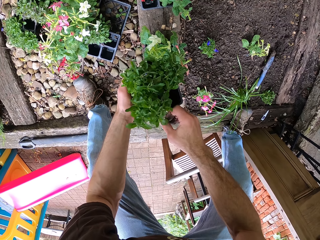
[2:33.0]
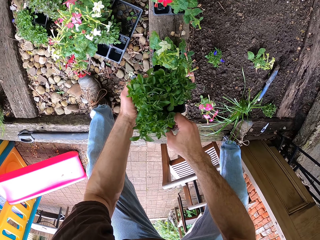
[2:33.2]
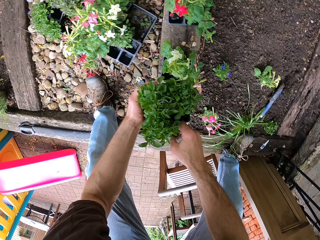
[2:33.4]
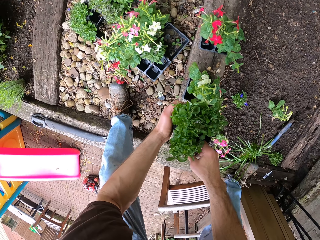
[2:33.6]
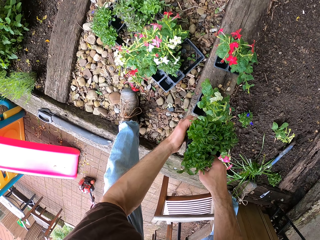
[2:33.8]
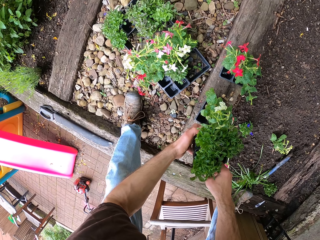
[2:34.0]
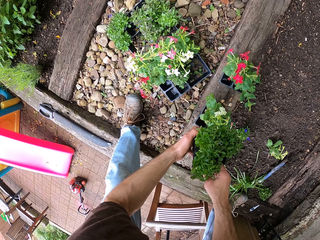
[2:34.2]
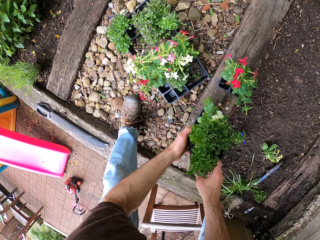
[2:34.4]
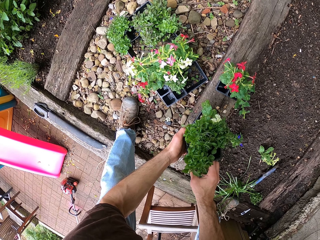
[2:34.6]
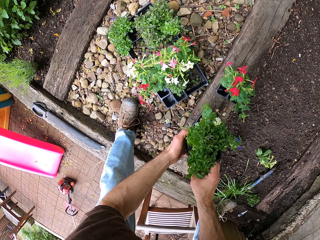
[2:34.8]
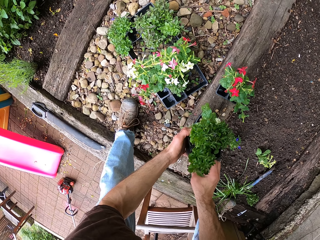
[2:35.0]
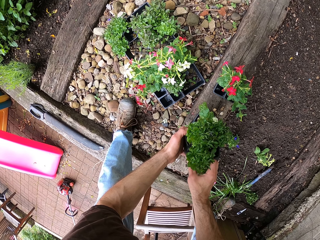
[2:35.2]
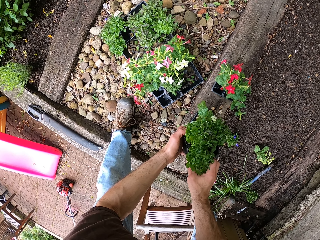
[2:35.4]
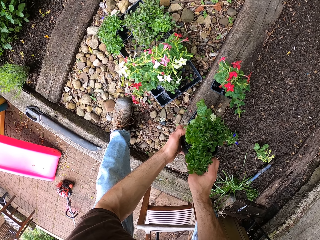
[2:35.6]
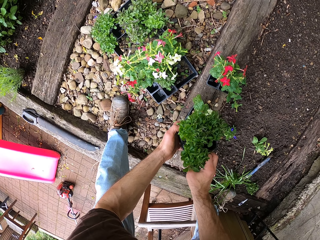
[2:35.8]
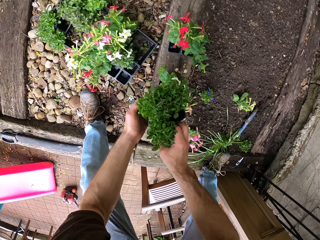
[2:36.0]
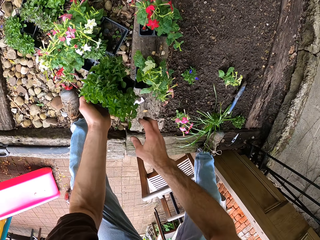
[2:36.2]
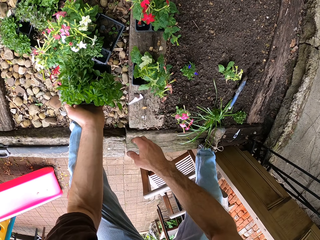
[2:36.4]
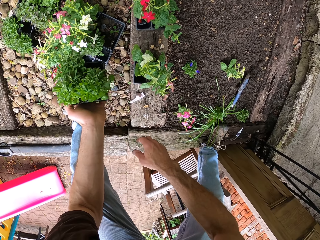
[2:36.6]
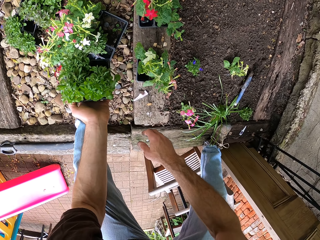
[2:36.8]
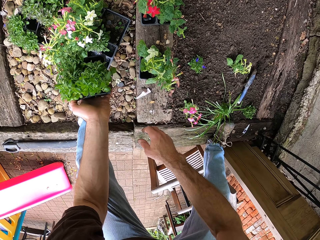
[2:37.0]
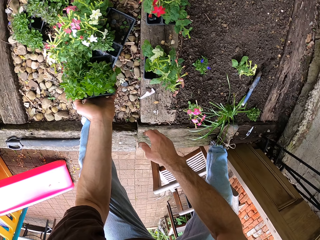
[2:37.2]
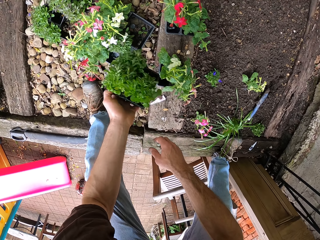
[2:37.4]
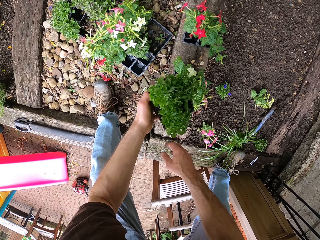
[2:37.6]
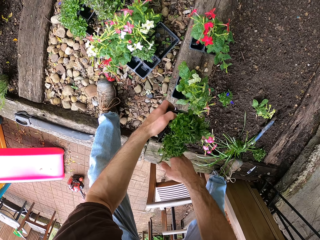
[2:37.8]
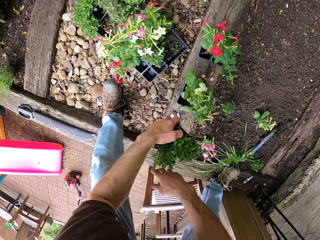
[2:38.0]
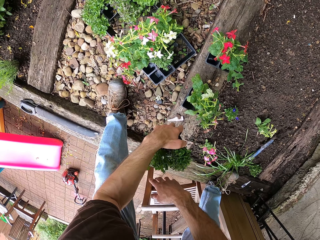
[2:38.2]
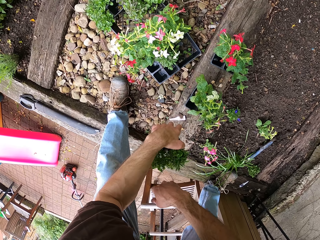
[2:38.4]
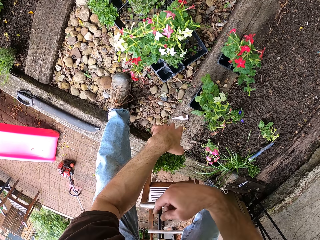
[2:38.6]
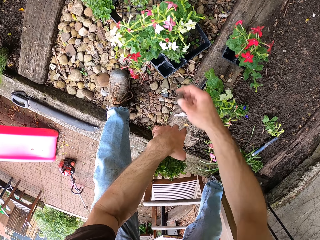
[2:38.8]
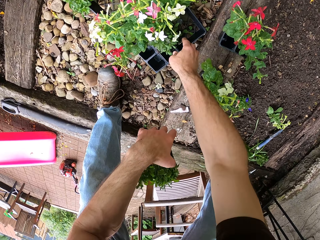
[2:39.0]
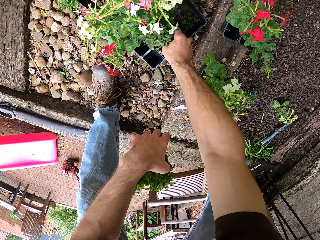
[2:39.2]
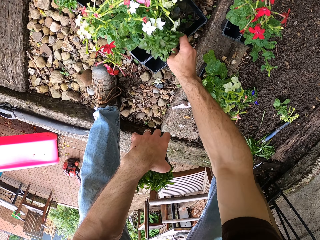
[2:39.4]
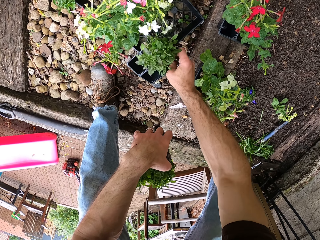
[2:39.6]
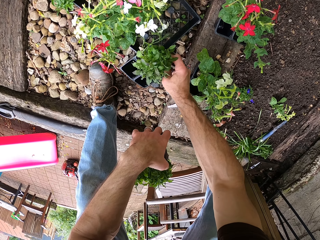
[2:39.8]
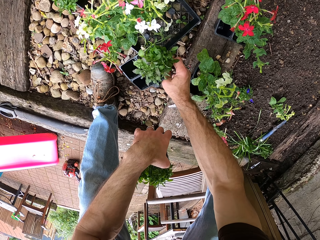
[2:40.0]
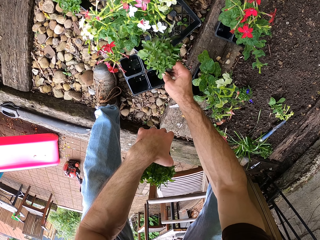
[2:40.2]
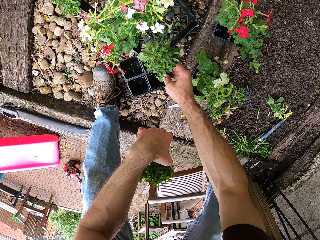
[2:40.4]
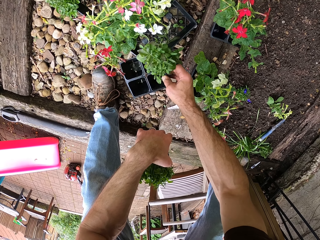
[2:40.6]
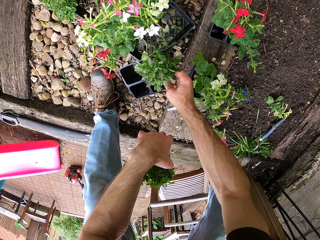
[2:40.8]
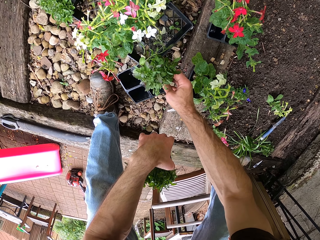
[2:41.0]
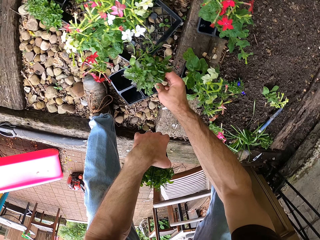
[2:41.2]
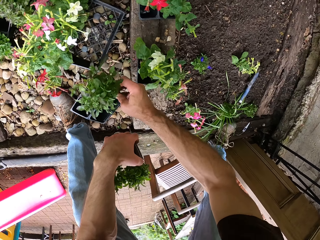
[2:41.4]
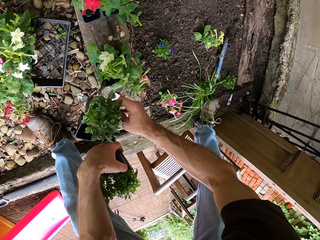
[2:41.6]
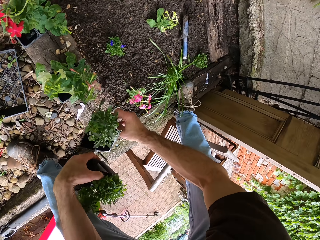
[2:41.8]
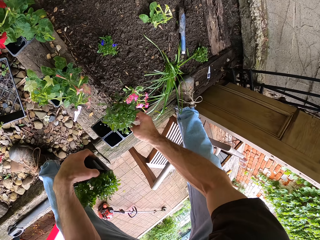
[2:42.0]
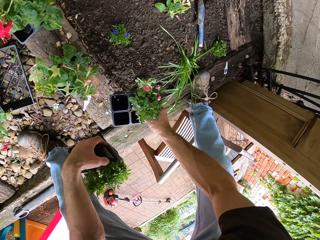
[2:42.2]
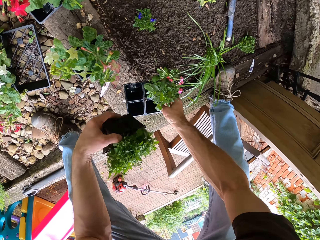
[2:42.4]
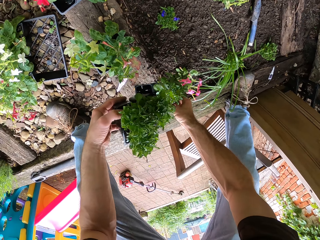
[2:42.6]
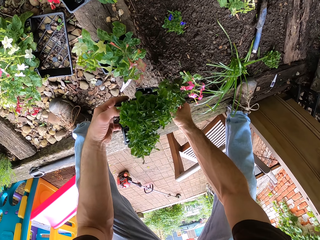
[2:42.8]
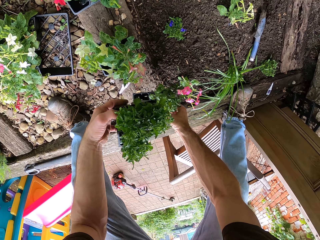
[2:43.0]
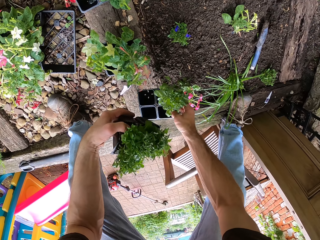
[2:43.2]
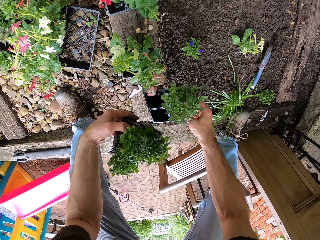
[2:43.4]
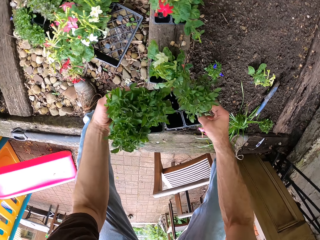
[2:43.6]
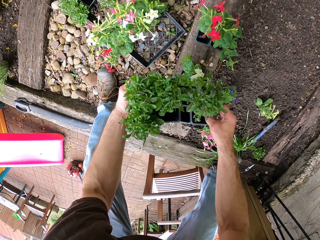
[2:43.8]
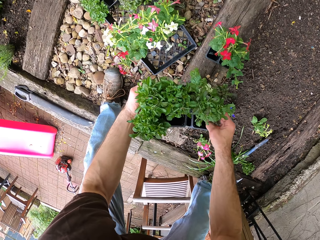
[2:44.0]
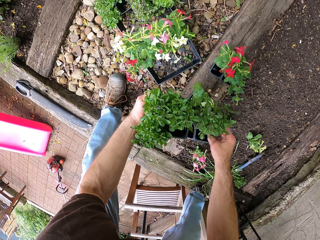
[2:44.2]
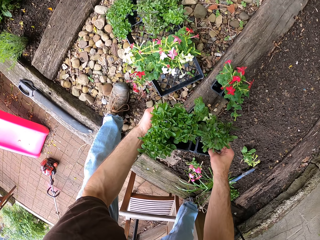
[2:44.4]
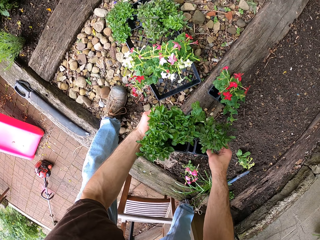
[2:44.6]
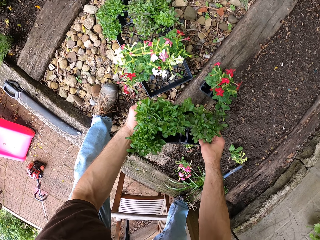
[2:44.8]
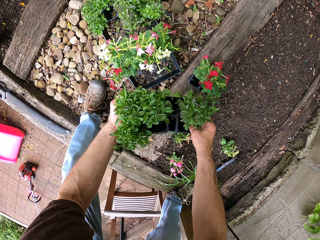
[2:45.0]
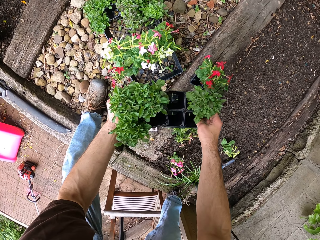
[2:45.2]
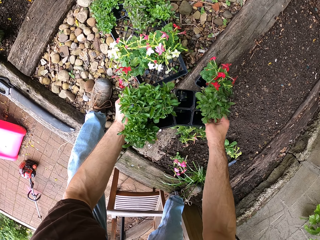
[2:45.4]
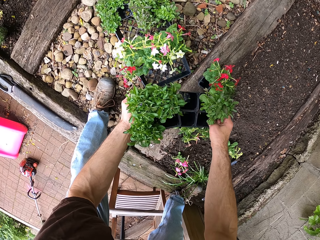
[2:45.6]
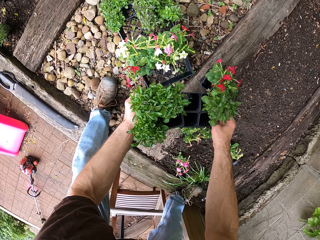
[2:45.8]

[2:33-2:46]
The camera wearer moves the flower. They hold the flower. They lift the flower from the ground. They hold the flowers. They drop the flower.

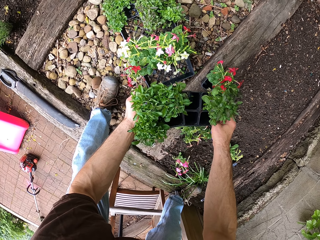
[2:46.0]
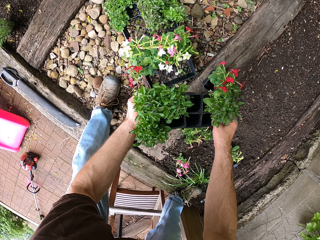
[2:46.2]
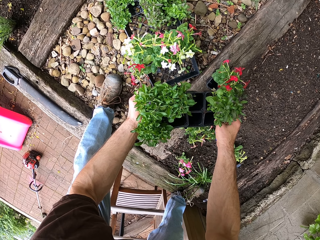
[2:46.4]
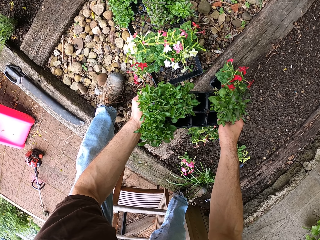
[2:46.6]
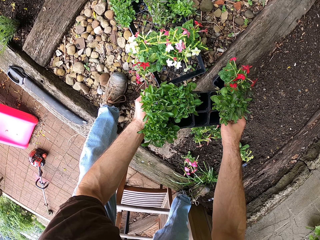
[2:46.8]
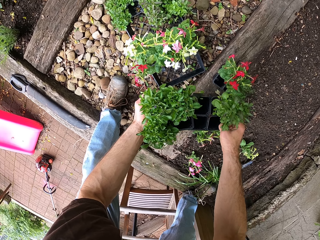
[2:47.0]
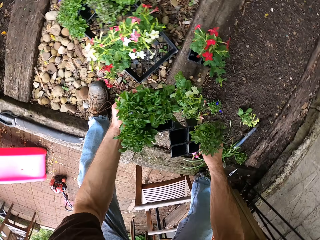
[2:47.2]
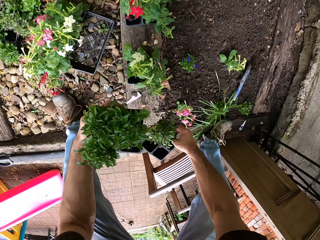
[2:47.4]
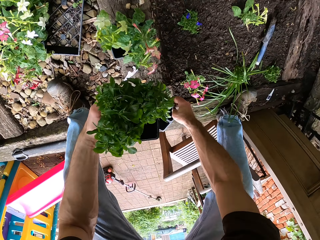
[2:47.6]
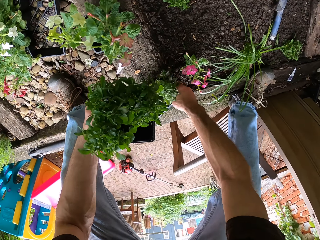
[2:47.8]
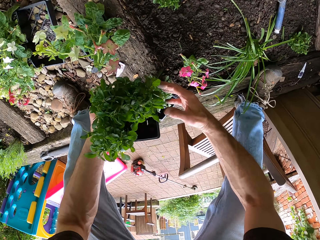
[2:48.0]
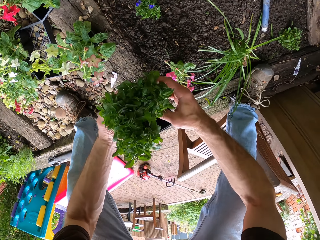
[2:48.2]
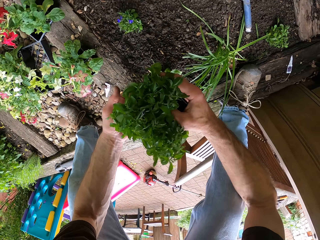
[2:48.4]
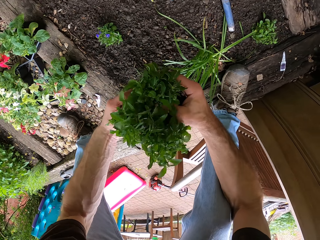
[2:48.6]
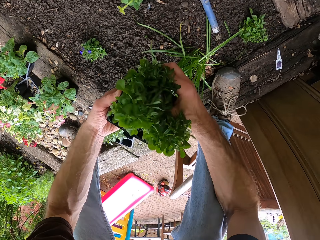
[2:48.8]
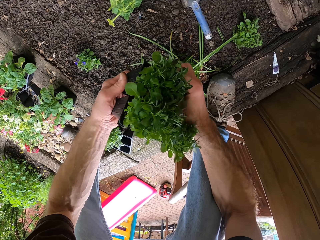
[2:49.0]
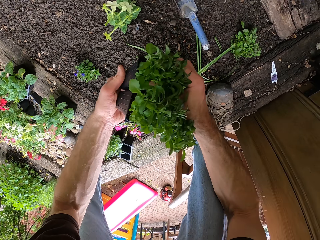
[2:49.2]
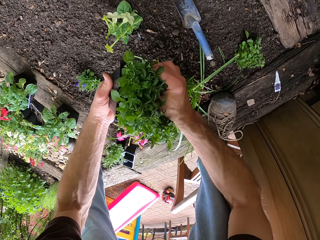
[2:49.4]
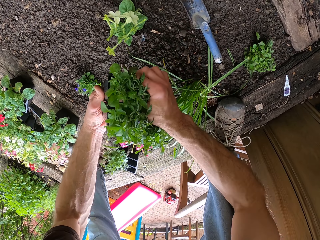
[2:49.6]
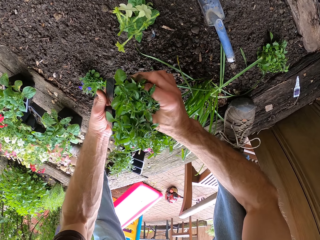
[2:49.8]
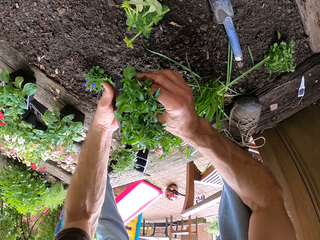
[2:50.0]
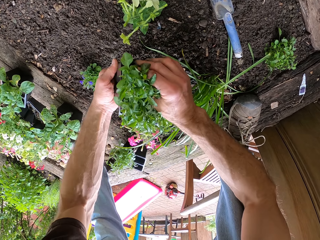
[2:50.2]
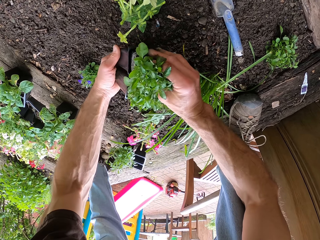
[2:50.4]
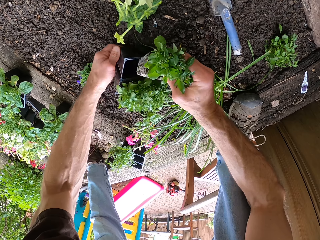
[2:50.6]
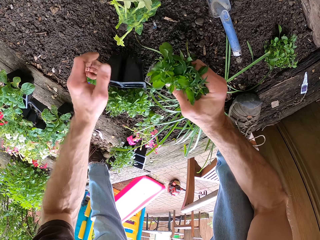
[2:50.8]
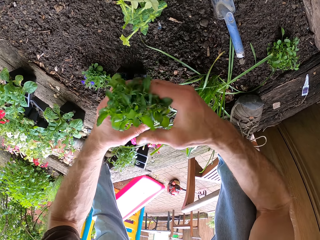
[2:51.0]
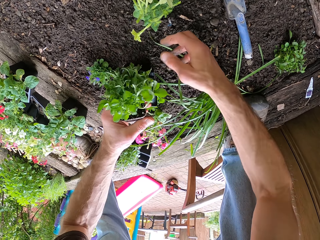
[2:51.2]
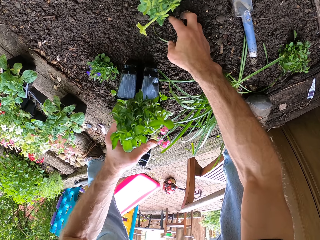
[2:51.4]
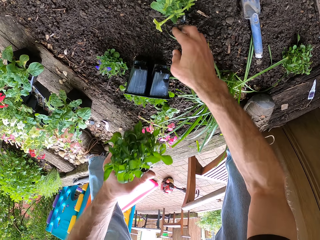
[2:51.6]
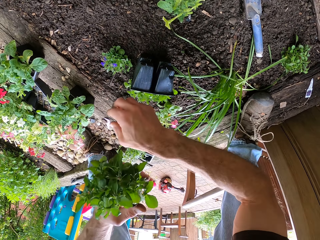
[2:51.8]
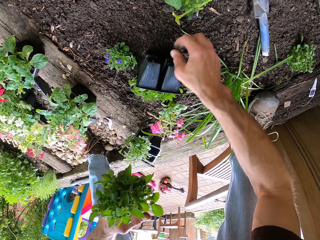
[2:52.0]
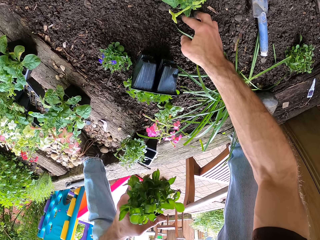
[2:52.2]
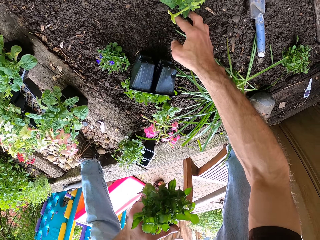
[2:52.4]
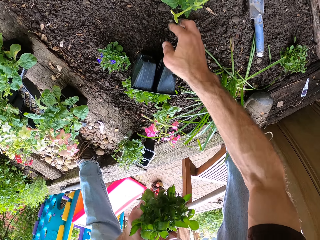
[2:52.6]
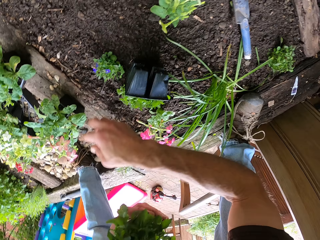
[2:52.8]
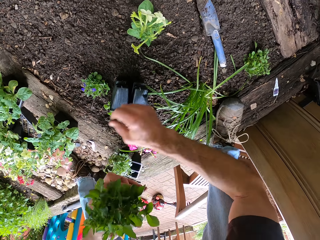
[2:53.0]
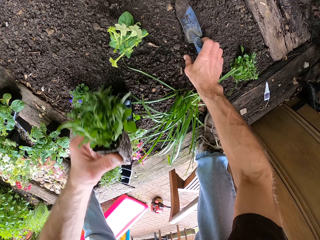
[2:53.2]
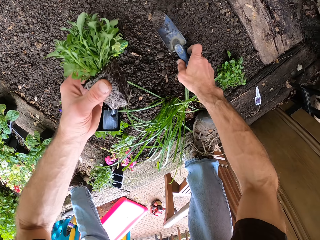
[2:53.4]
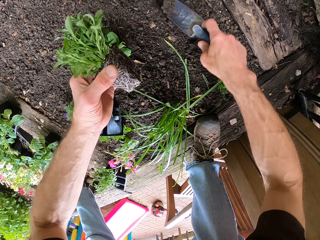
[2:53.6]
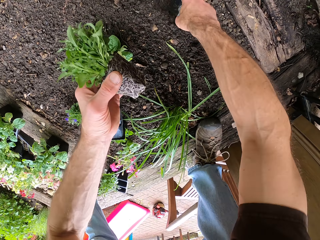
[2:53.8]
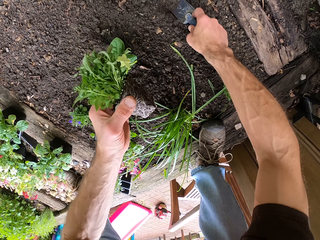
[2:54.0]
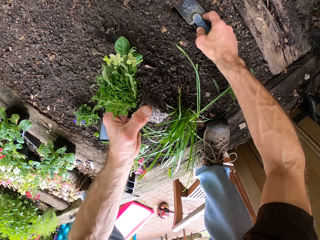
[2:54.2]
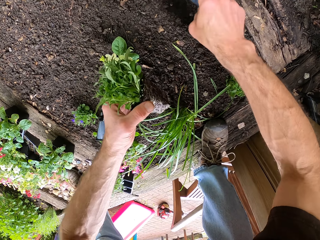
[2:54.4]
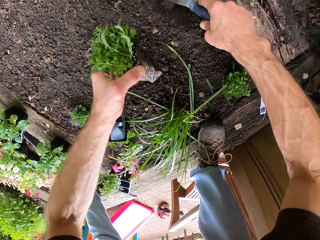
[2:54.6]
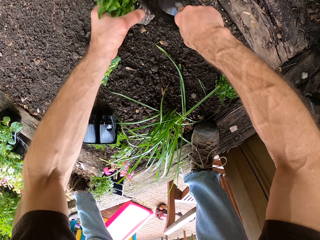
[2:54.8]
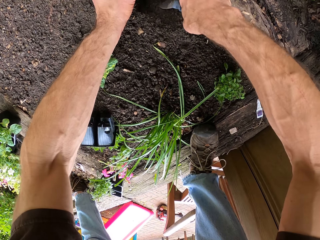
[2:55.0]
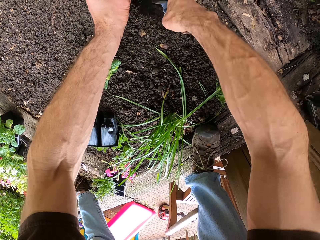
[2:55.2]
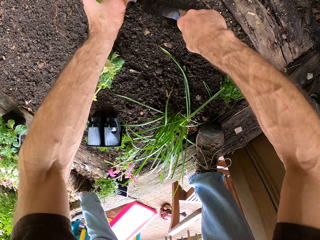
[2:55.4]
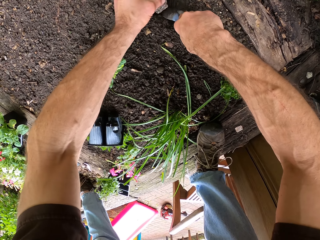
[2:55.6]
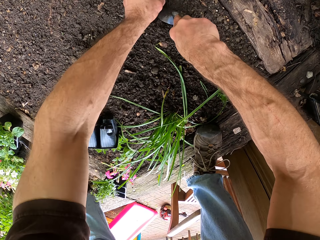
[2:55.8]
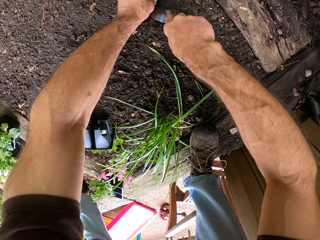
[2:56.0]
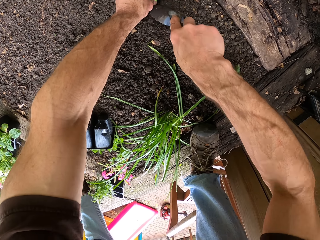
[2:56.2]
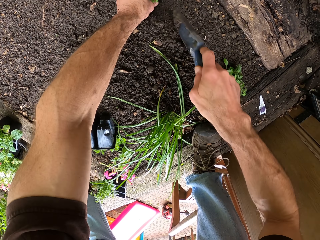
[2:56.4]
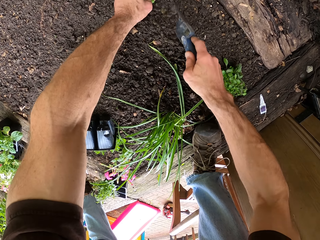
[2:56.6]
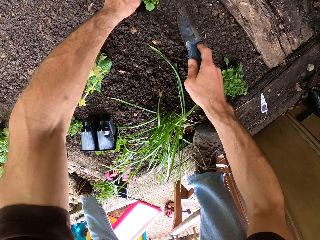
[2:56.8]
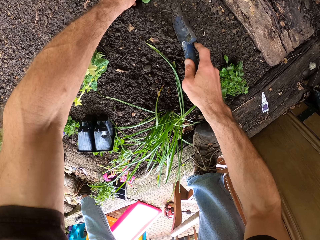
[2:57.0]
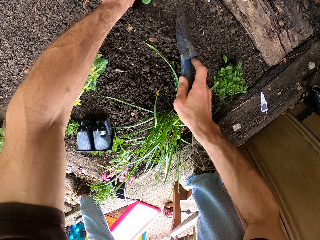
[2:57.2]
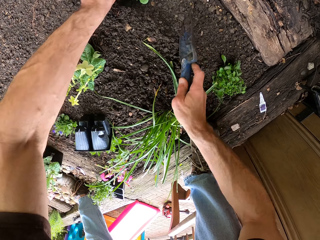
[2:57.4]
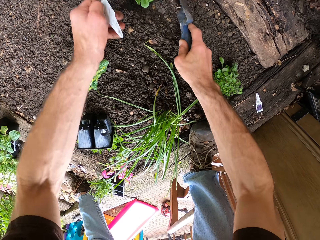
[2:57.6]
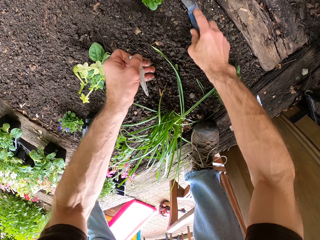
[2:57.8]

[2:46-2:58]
The camera wearer puts the flower down. They remove the flower from the bedding. They pick the trowel from the ground. They dig the soil with the trowel. They plant the flower.
